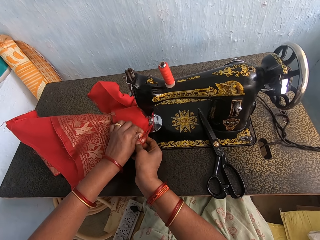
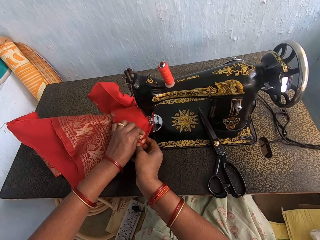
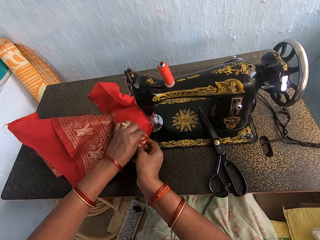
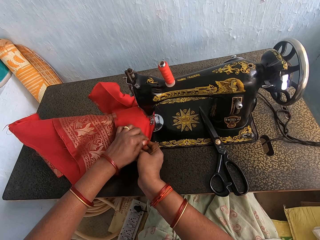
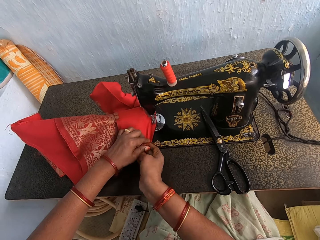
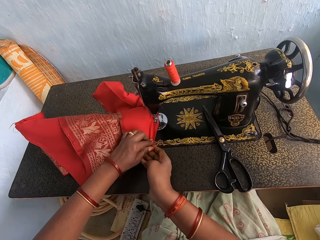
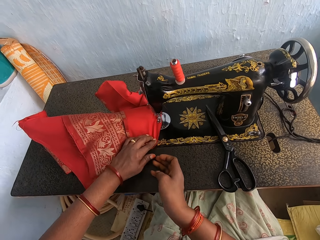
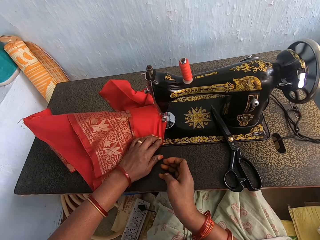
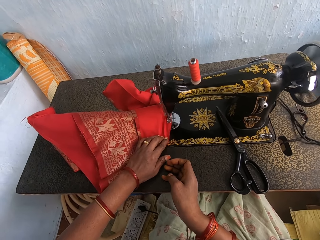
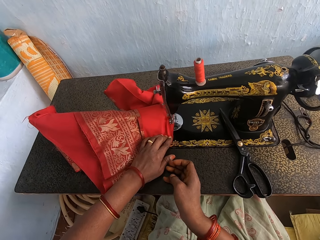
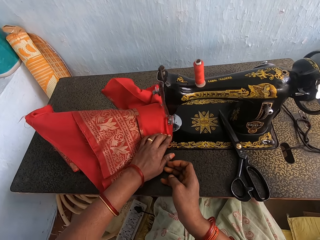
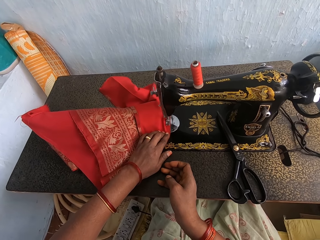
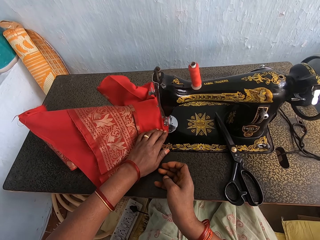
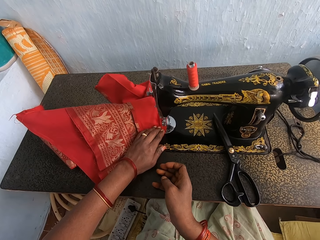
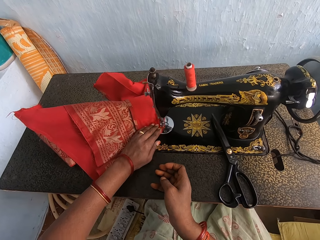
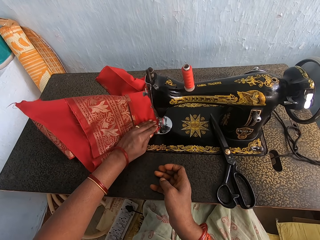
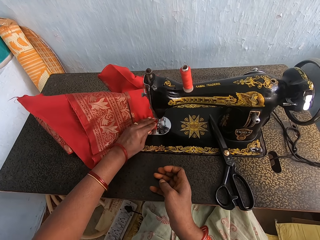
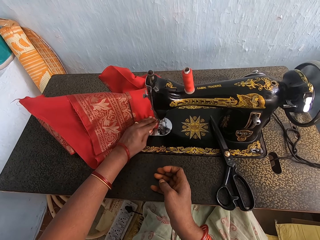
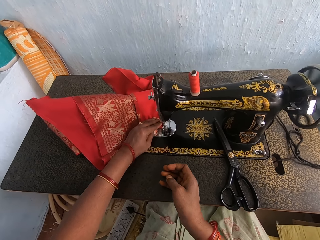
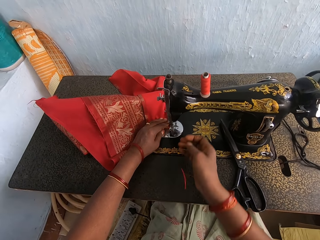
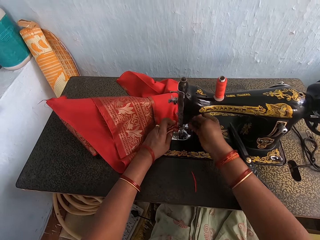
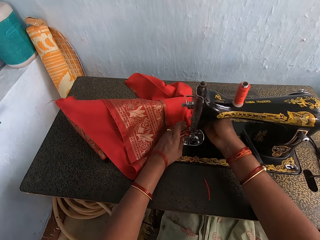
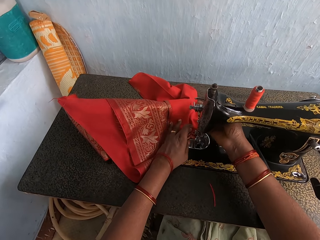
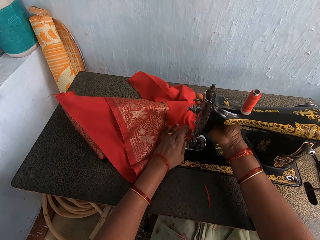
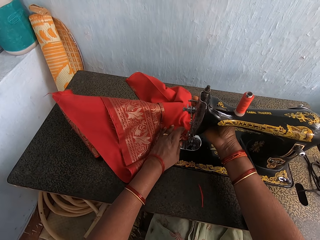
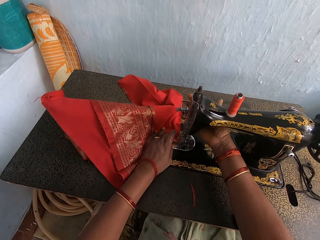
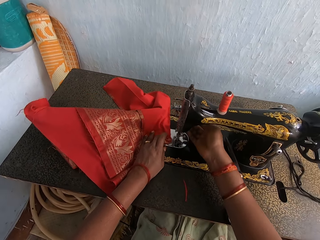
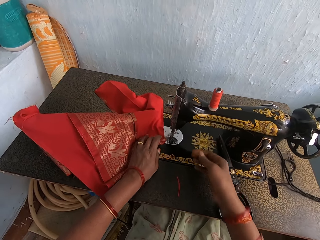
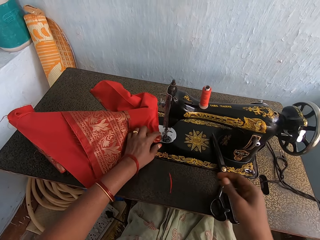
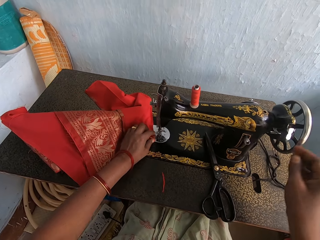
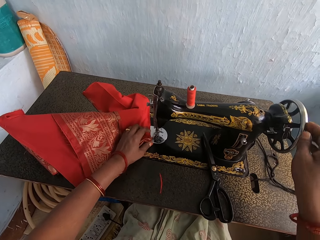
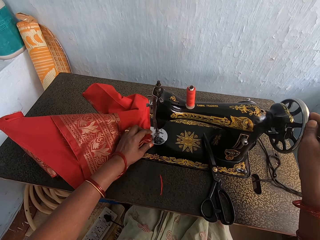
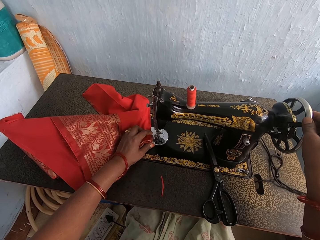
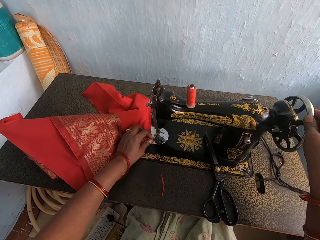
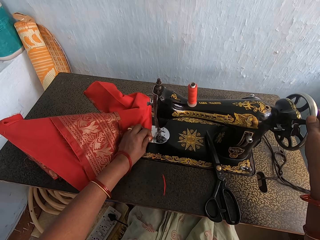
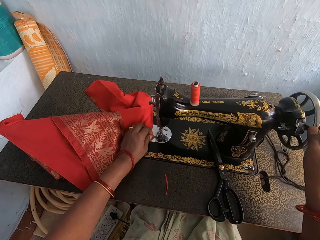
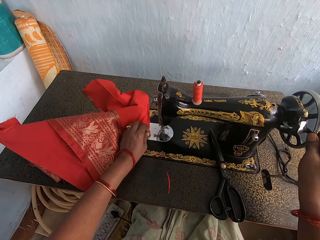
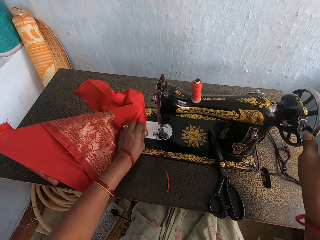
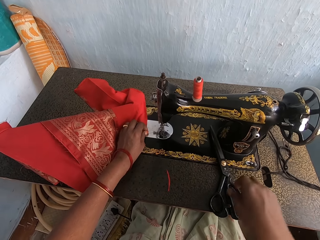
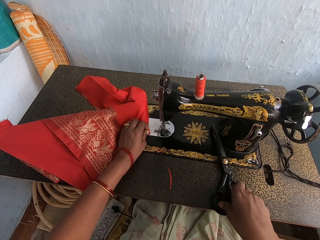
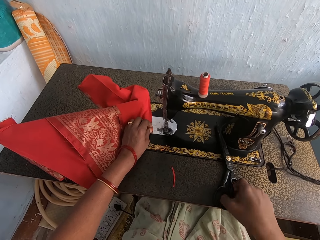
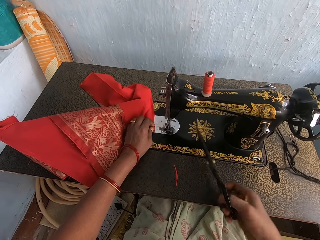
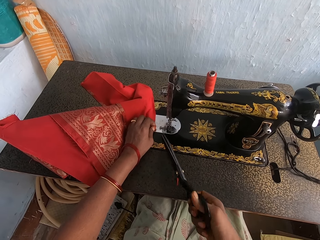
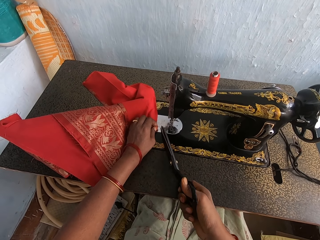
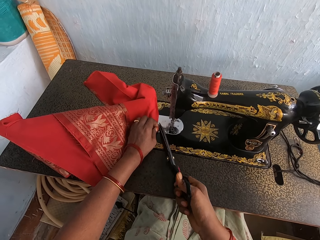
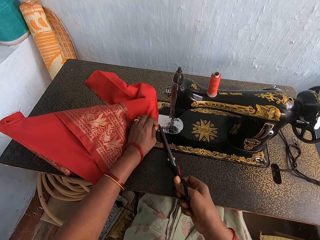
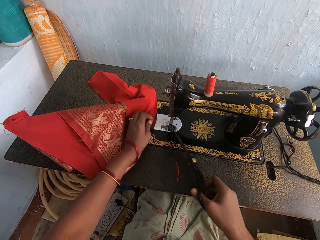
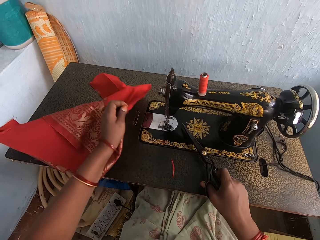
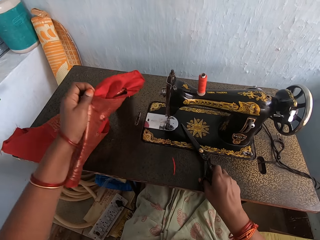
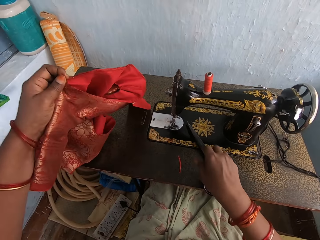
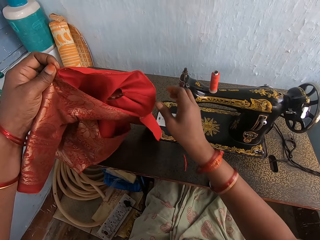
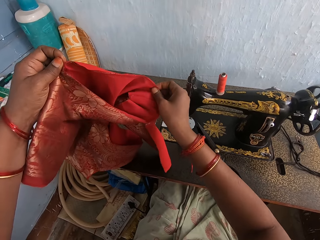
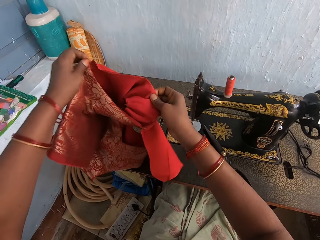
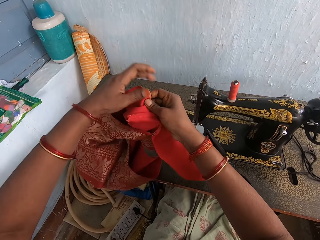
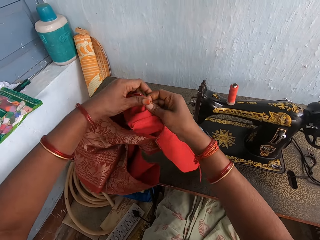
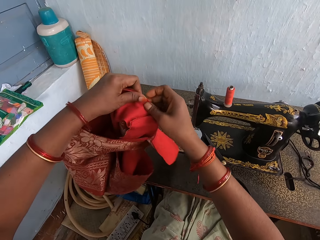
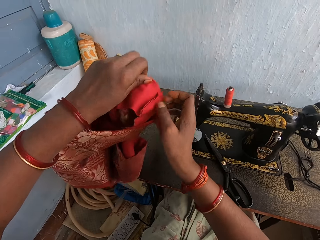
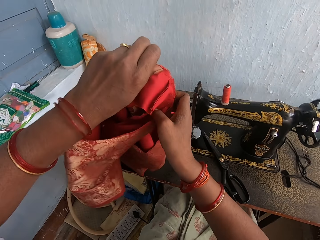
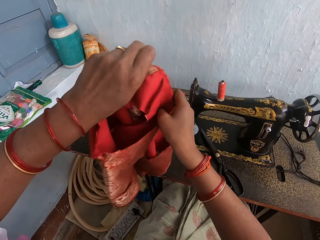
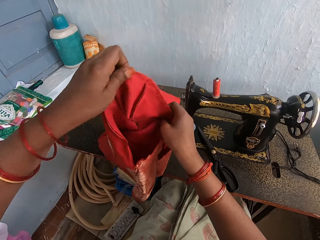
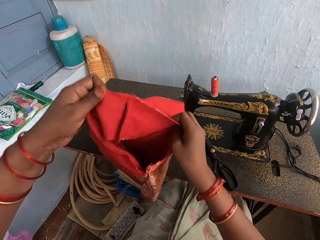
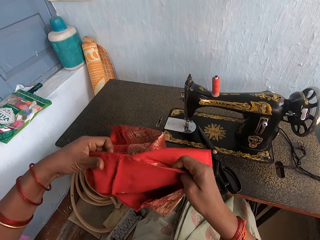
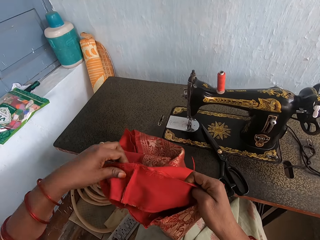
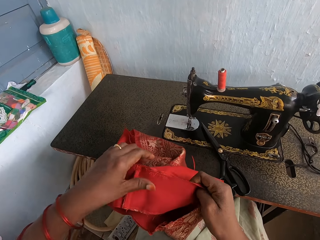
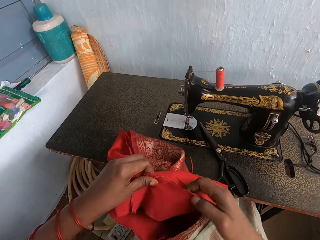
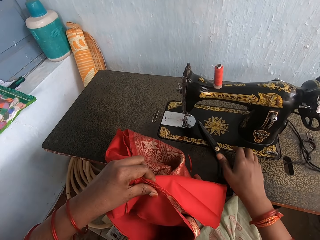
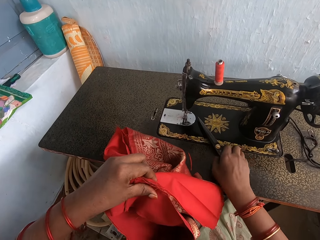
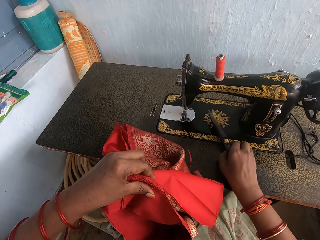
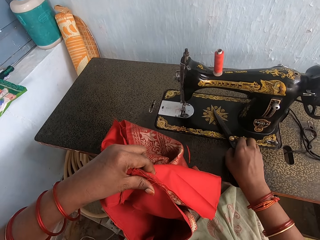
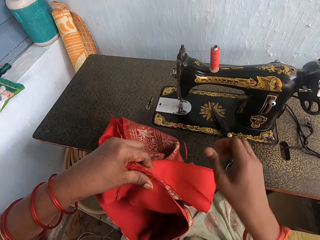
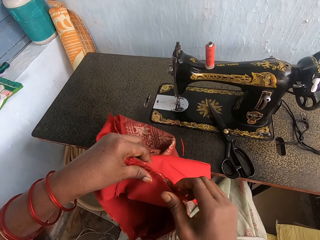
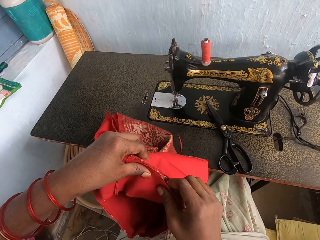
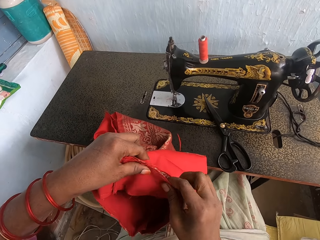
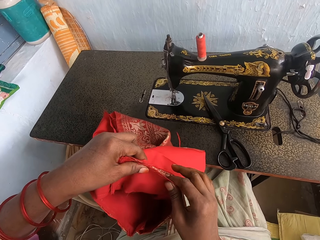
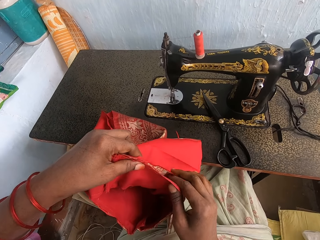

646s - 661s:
The camera wearer sews cloth. They adjust the sewing machine. They pick up the scissors. They cut the thread. They put the scissors down. They align the cloth and adjust the fabric.

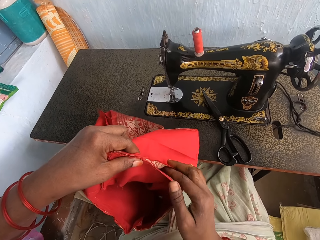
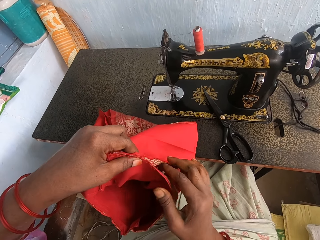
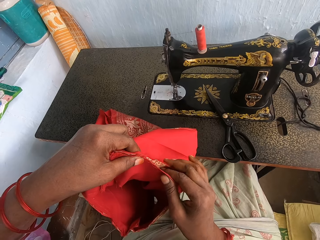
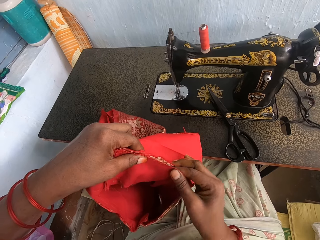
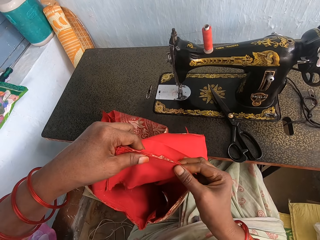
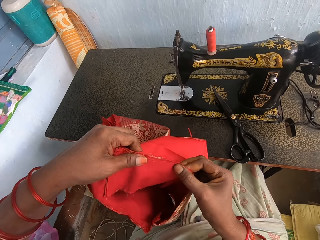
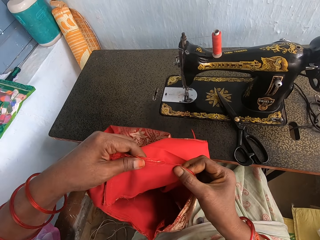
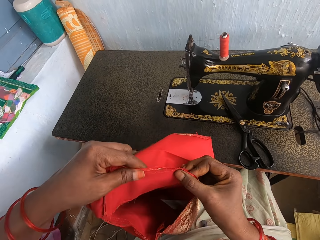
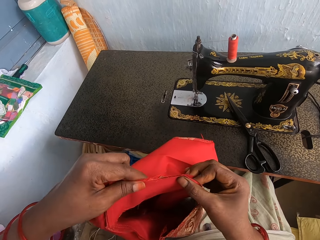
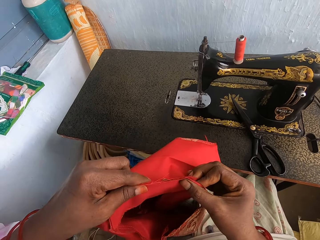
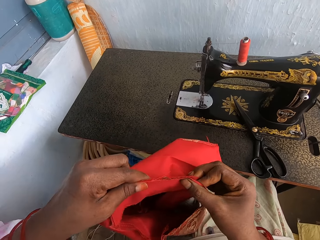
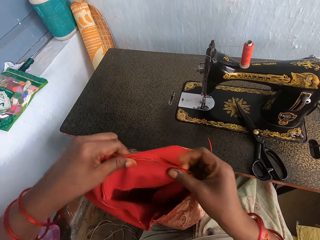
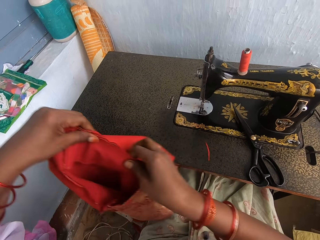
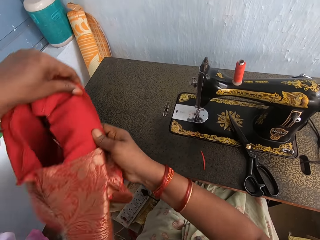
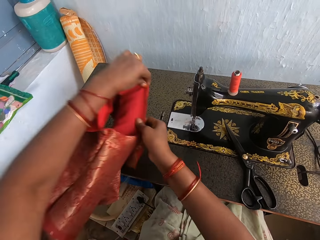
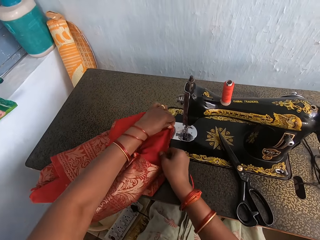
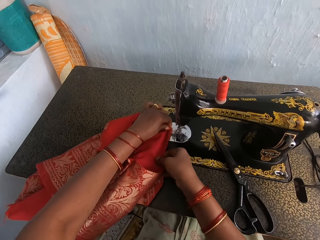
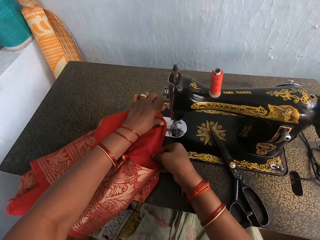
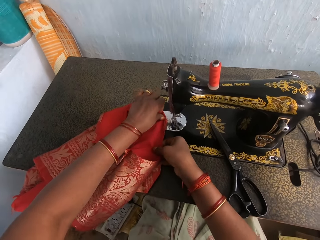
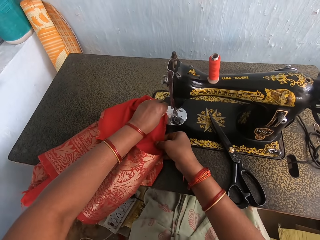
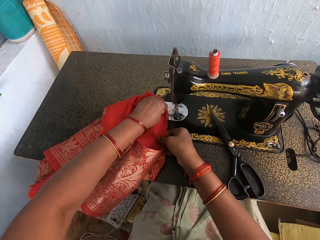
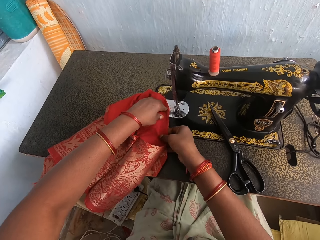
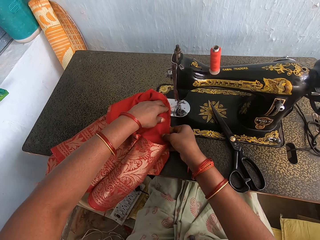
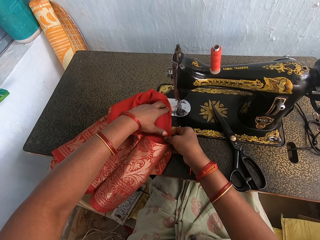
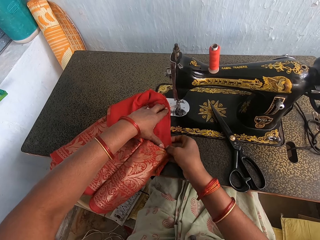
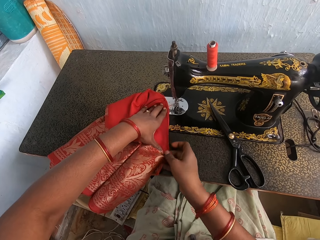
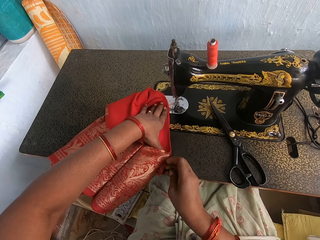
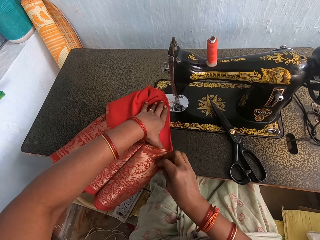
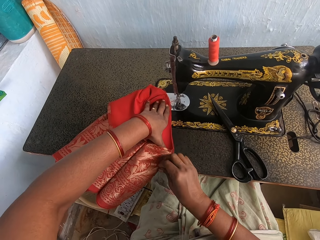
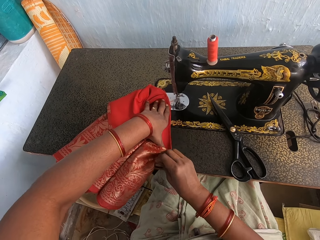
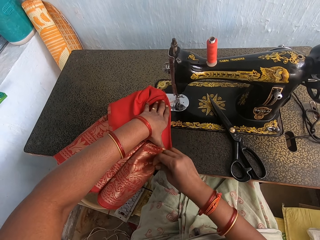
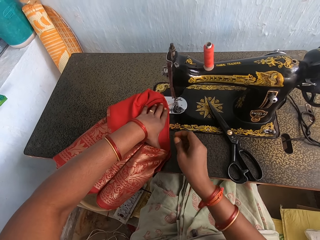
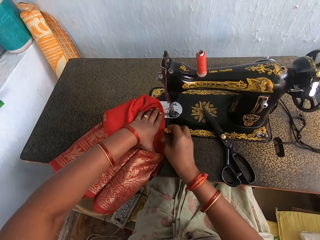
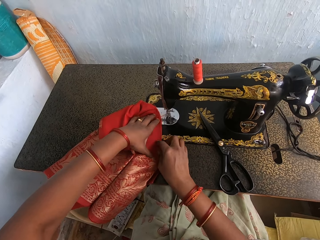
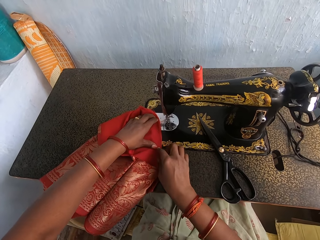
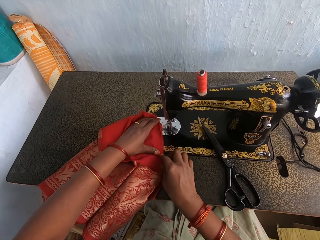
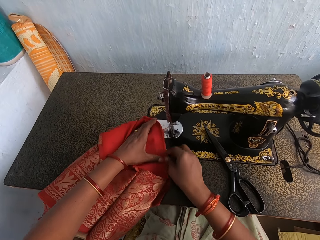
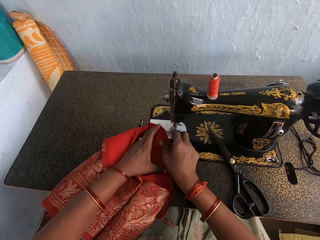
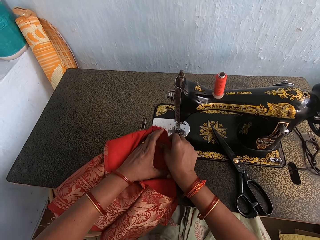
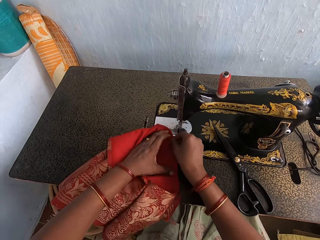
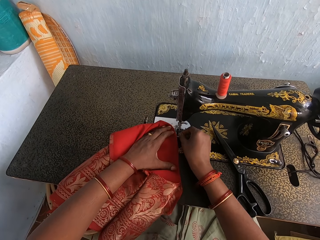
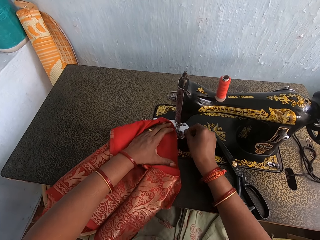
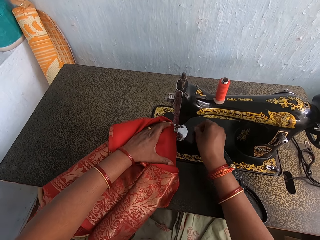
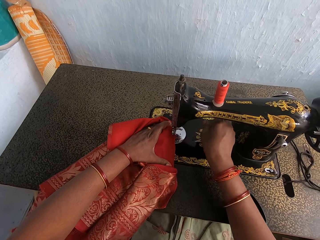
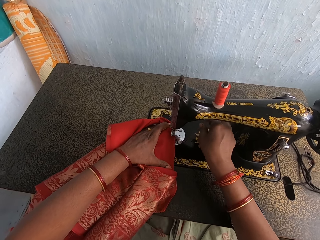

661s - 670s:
The camera wearer lays the fabric on the sewing machine.
